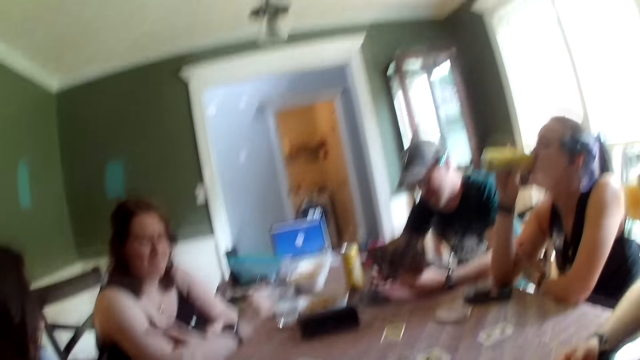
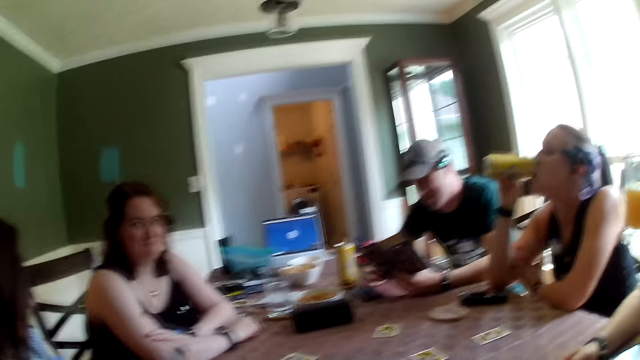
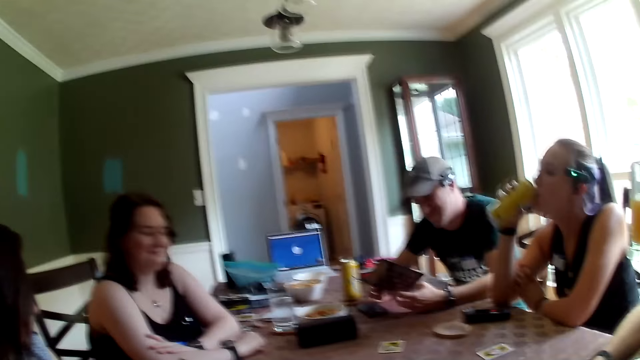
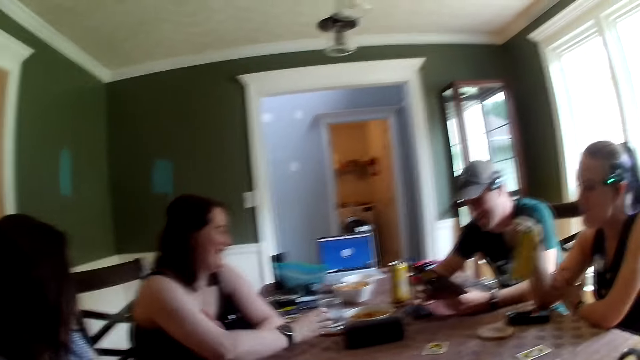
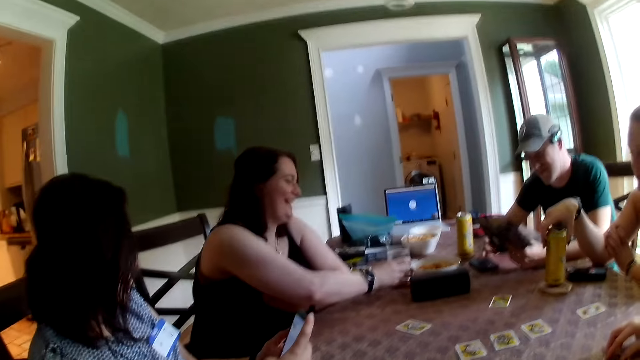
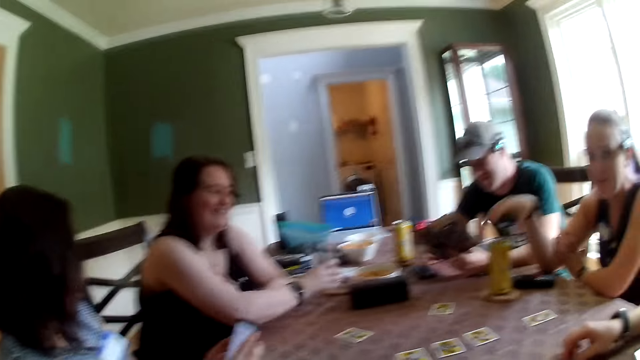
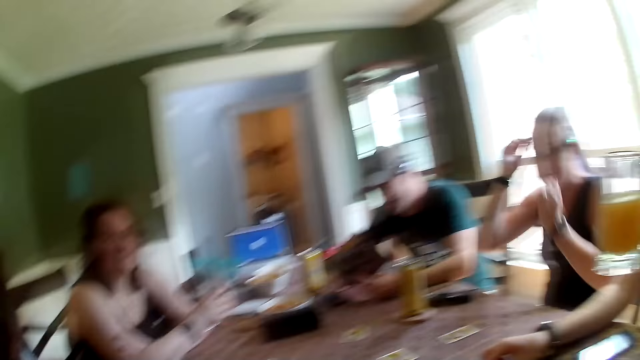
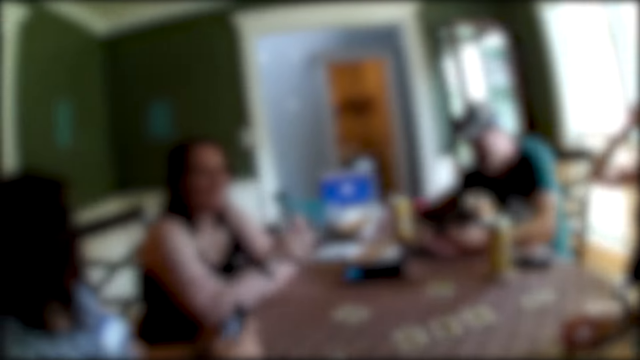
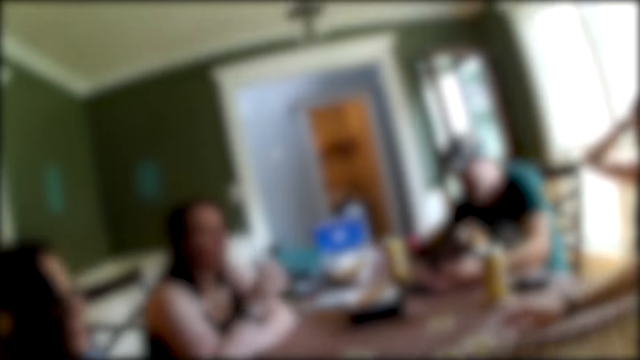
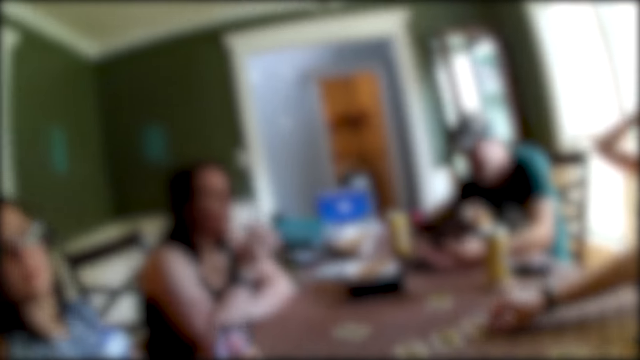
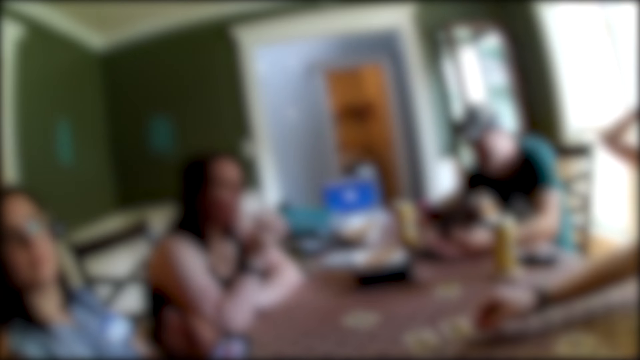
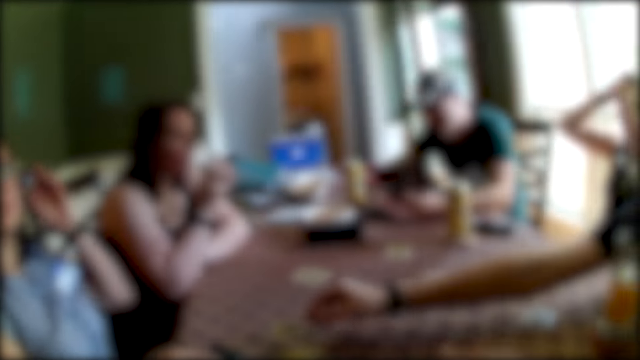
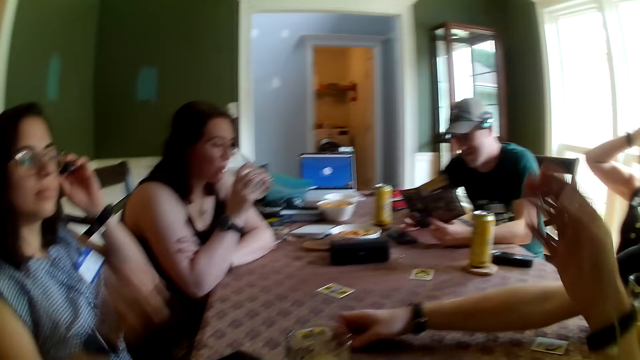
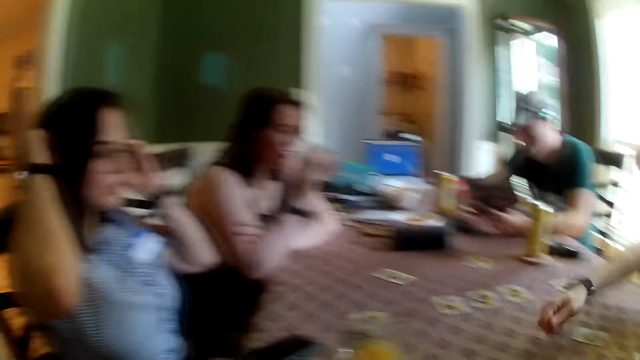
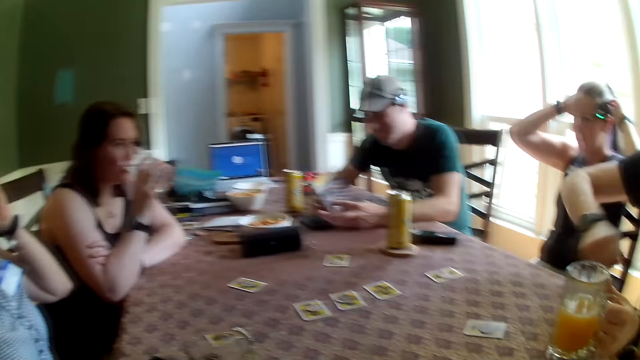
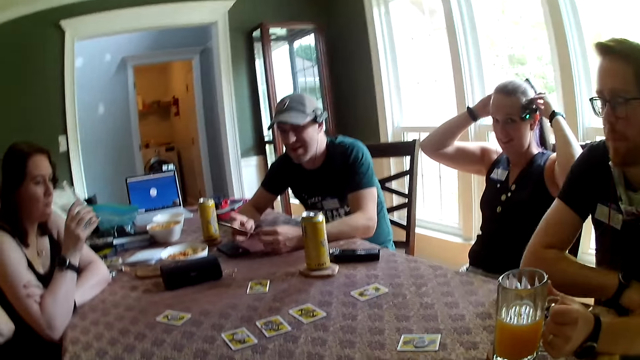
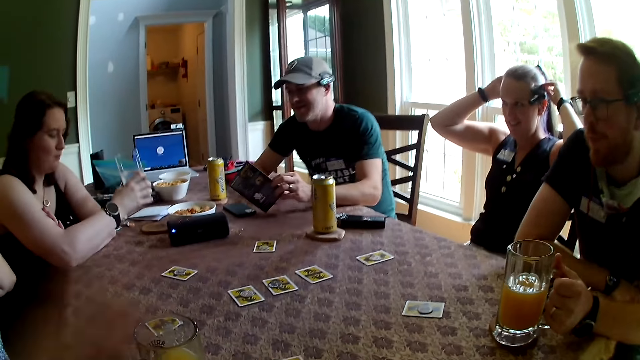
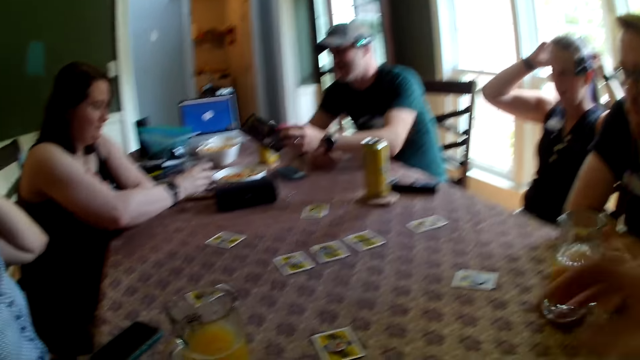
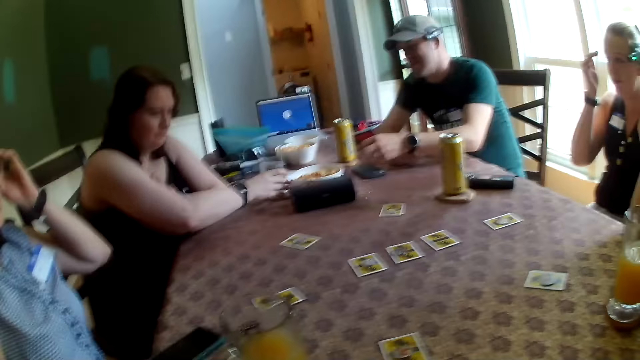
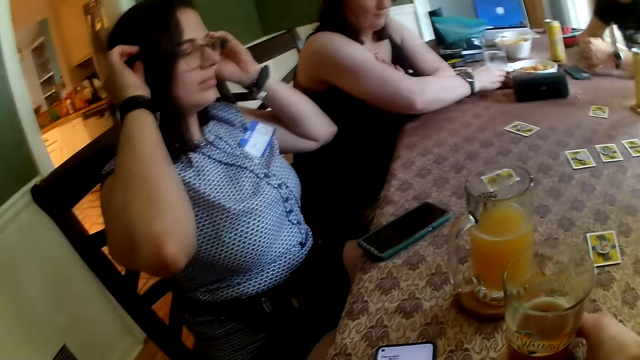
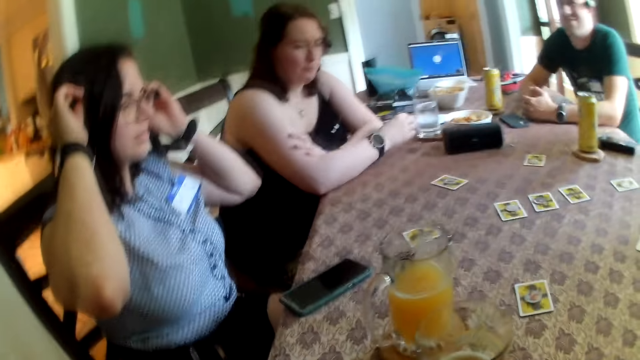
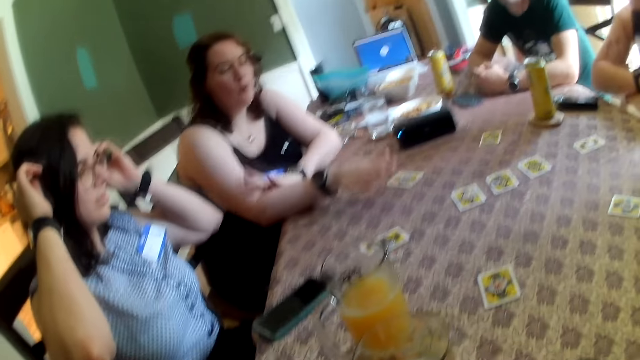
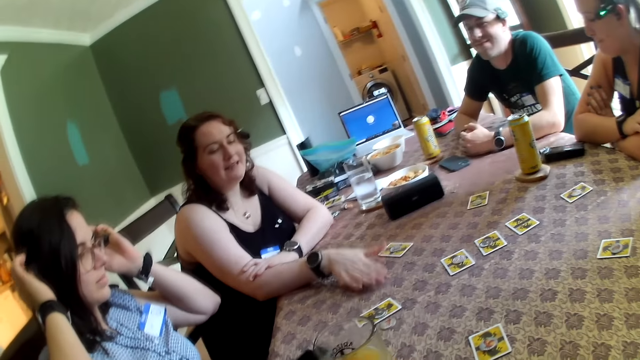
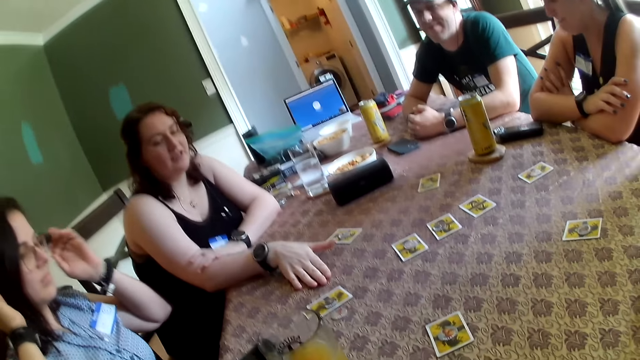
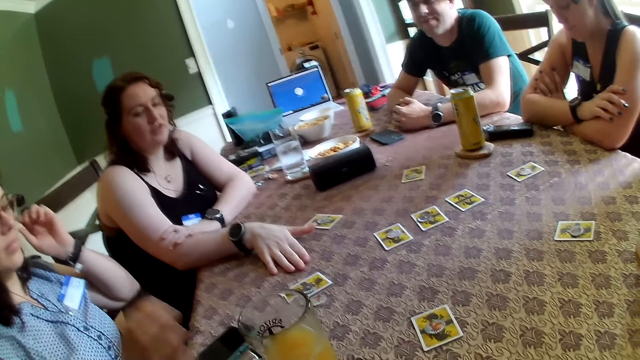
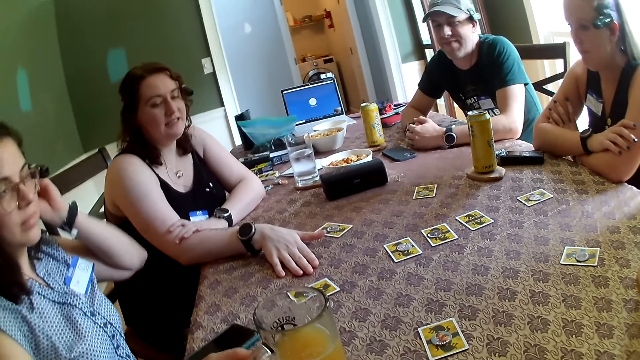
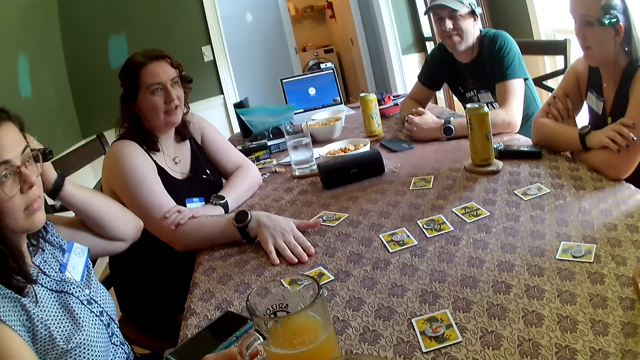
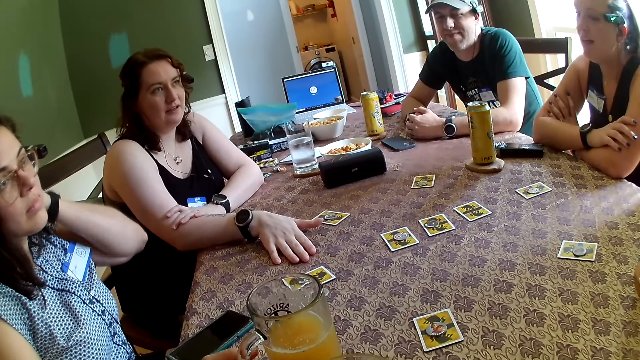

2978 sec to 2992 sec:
The woman drops her hands on the dining table. A man sips the drink in the glass. Another woman drops the can drink on the dining table with her right hand. The first woman picks a glass of water from the dining table with her right hand. The other woman touches her head with both hands. The man picks a coin from the dining table with his right hand. A third woman touches her camera with her left hand. The man drops the coin on the dining table. The camera wearer stretches his right hand forward. The first woman drinks from the glass of water with her right hand. The third woman touches her hair with her right hand. The camera wearer raises his hands. Another man places a flier on the dining table with his left hand. A person speaks to the camera wearer. A fourth woman converses with the group of people in the dining area.

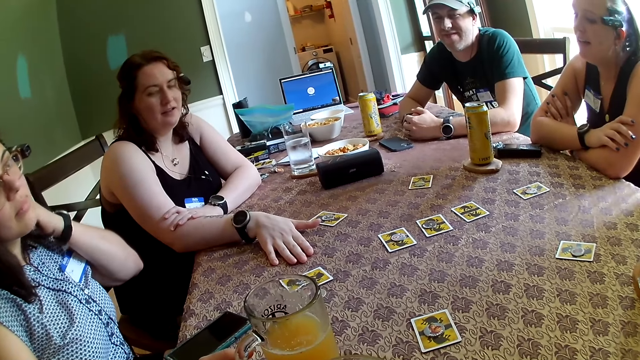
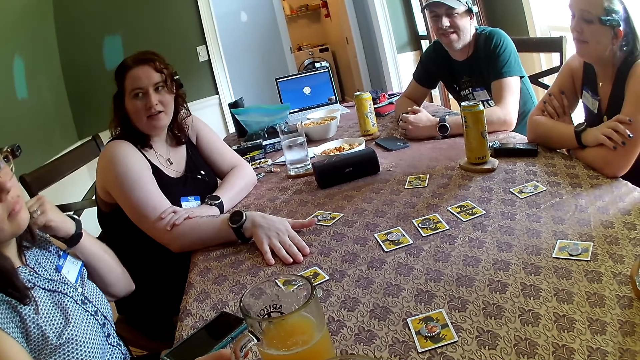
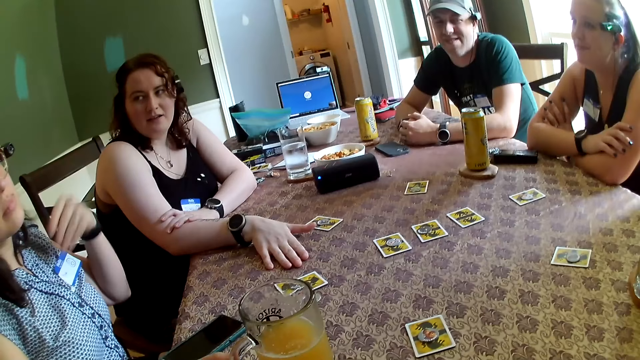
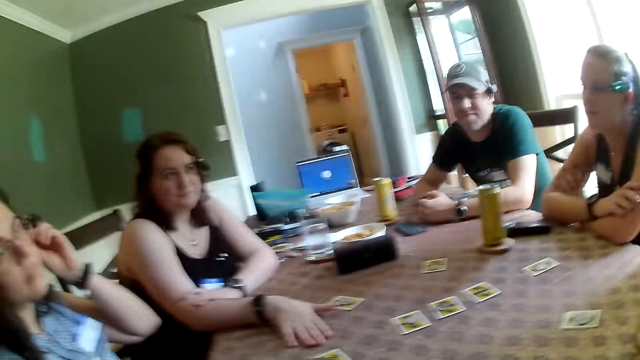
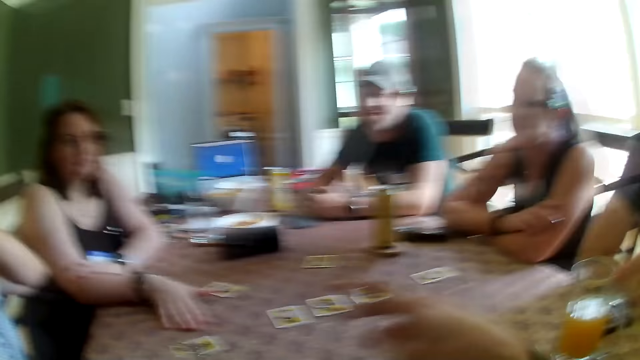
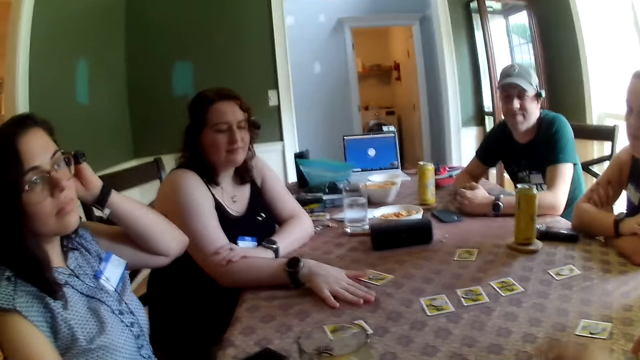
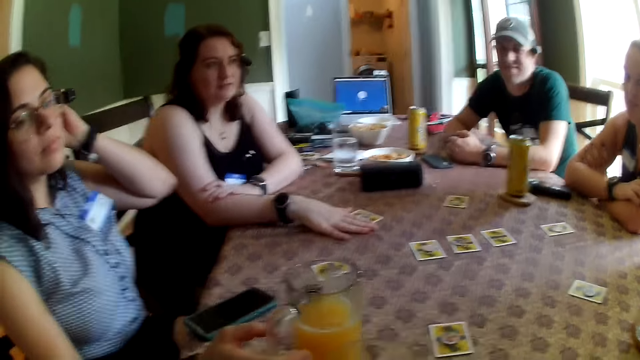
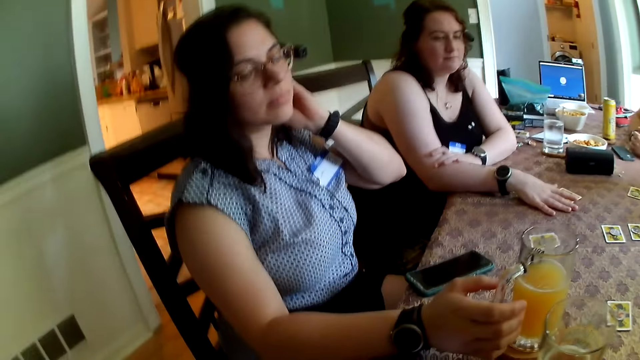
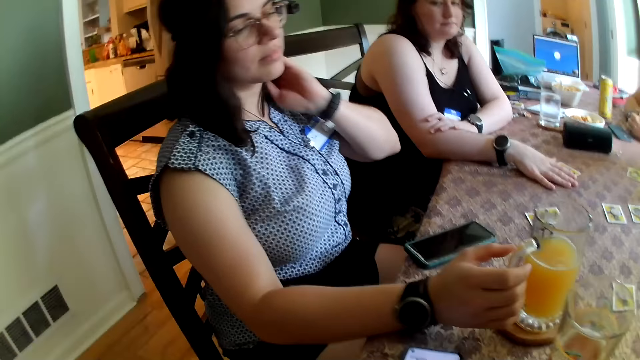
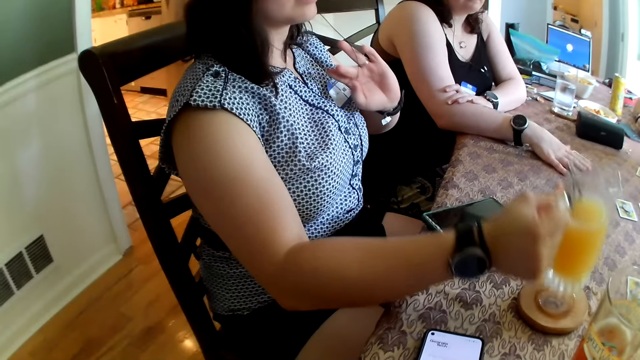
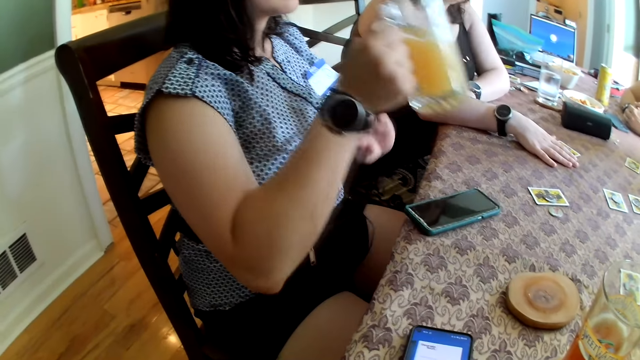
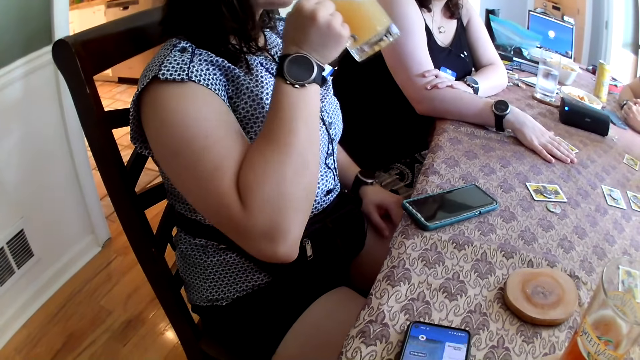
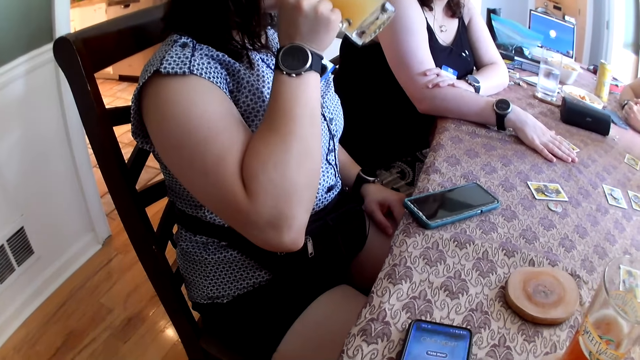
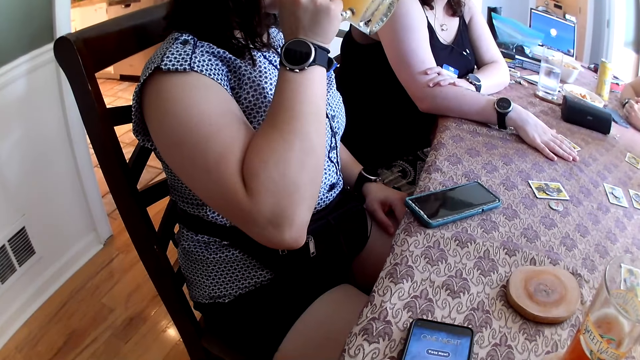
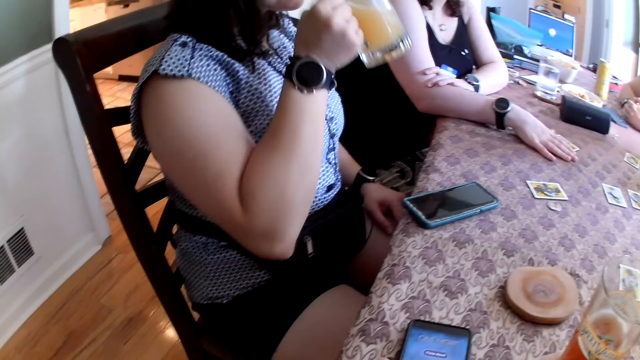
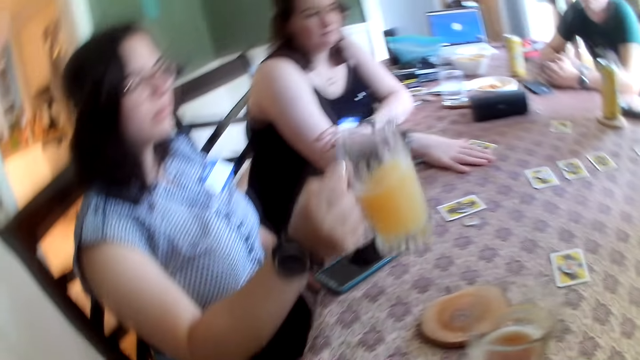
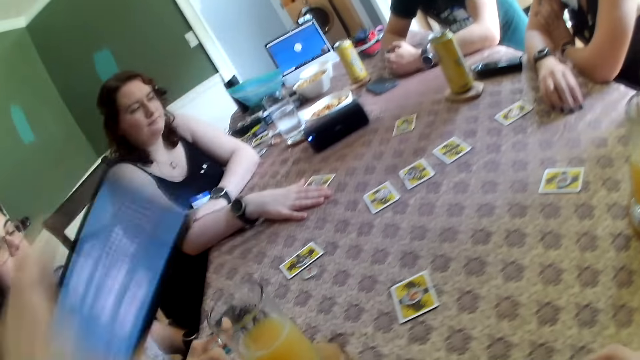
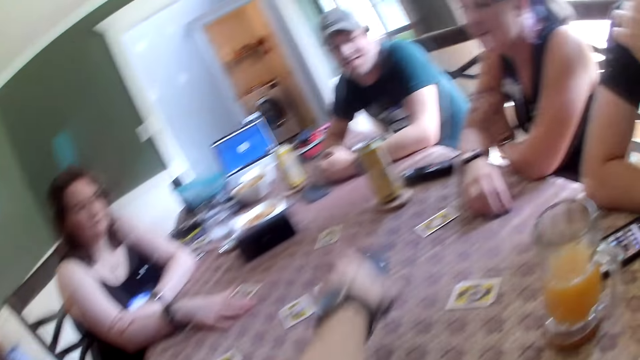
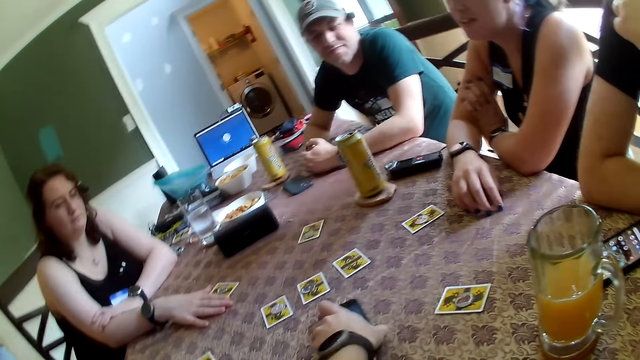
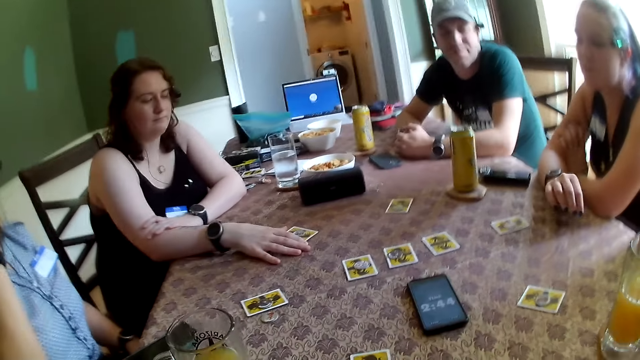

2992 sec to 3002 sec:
The camera wearer moves his hand. He converses with the group of people in the dining area. He operates the phone. A woman drinks from a glass cup in her right hand. The woman places the glass cup in her right hand on the dining table. The camera wearer puts the phone on the table.
